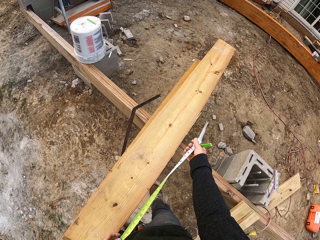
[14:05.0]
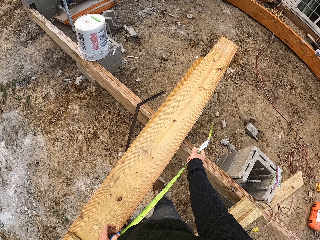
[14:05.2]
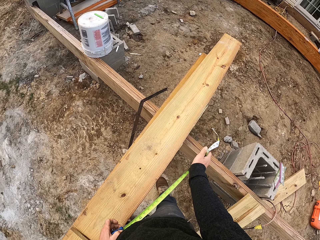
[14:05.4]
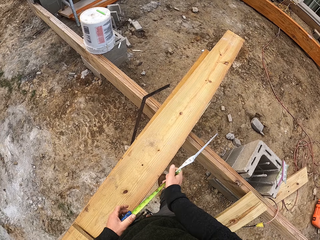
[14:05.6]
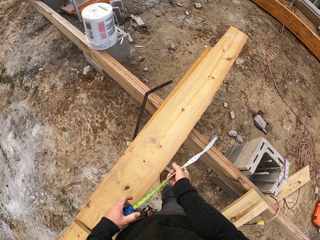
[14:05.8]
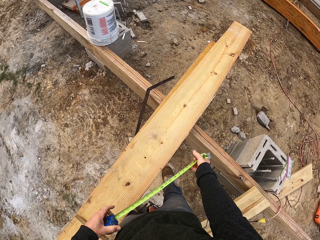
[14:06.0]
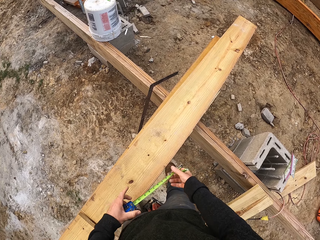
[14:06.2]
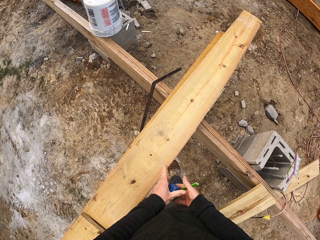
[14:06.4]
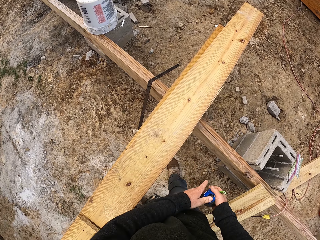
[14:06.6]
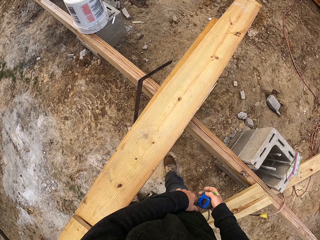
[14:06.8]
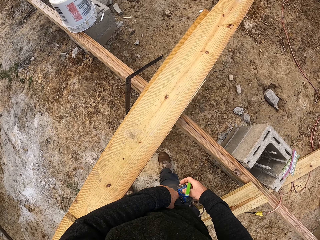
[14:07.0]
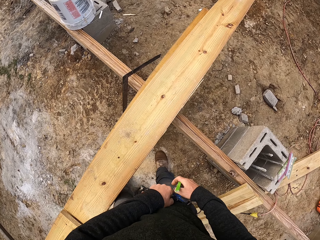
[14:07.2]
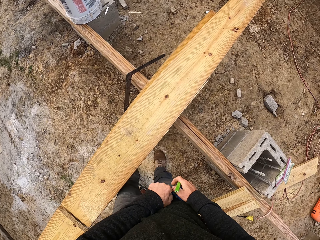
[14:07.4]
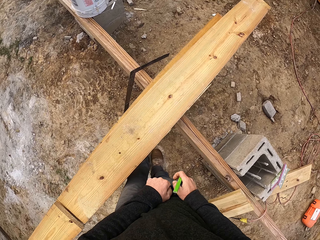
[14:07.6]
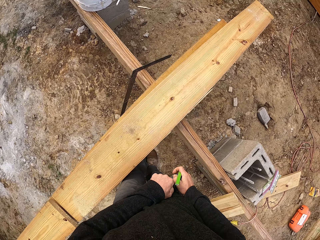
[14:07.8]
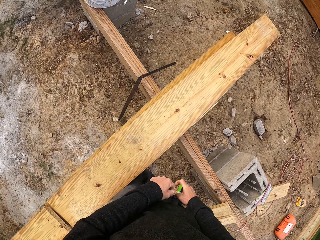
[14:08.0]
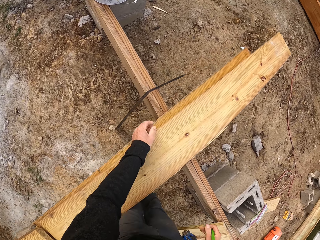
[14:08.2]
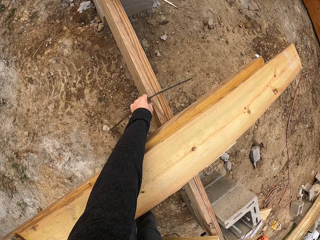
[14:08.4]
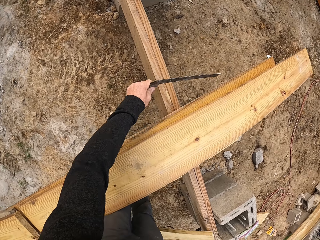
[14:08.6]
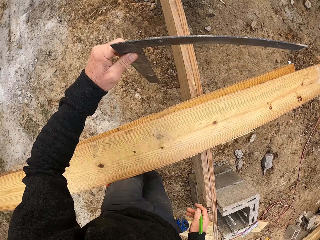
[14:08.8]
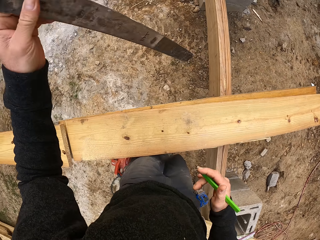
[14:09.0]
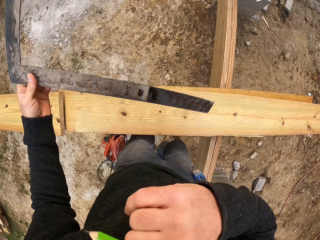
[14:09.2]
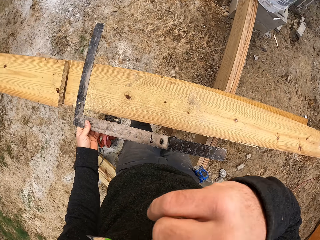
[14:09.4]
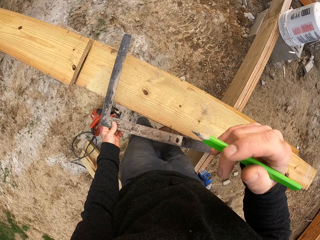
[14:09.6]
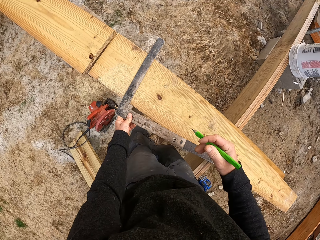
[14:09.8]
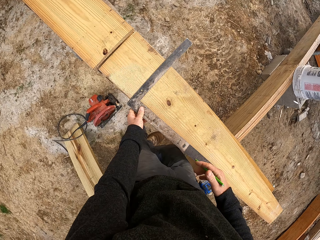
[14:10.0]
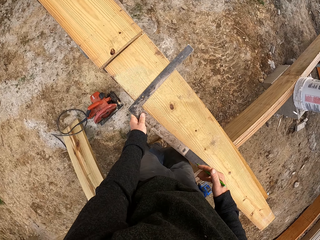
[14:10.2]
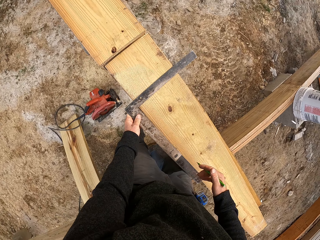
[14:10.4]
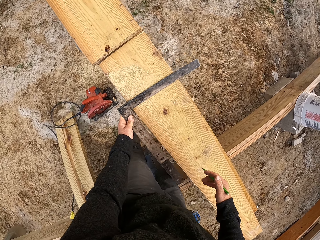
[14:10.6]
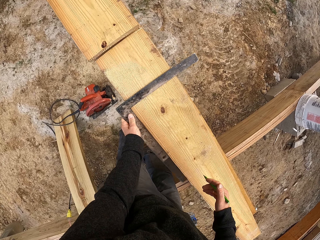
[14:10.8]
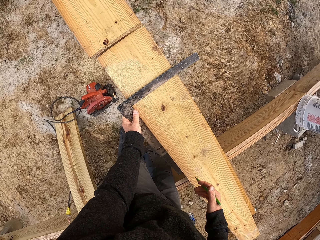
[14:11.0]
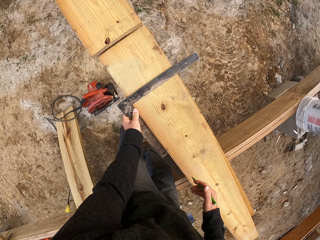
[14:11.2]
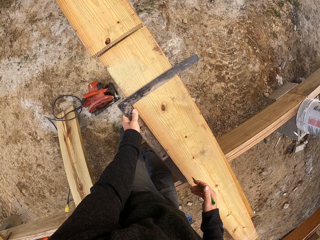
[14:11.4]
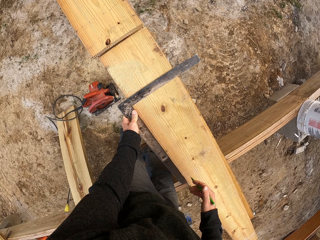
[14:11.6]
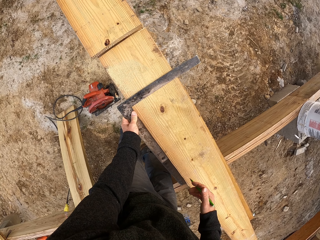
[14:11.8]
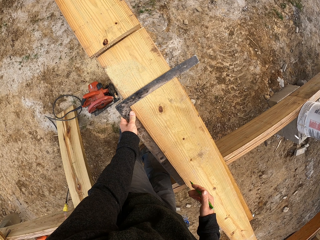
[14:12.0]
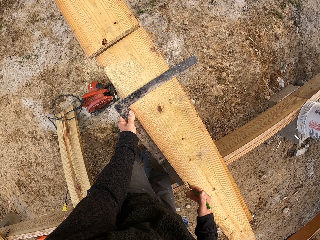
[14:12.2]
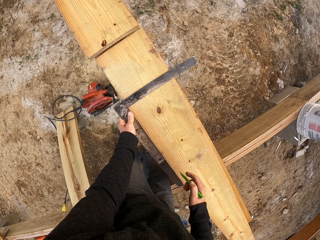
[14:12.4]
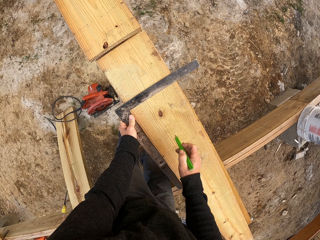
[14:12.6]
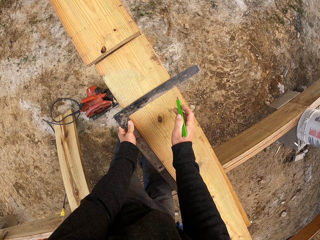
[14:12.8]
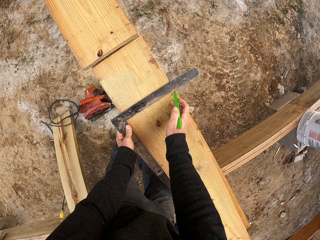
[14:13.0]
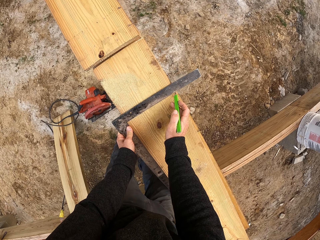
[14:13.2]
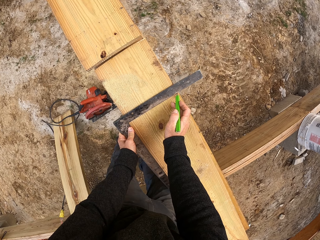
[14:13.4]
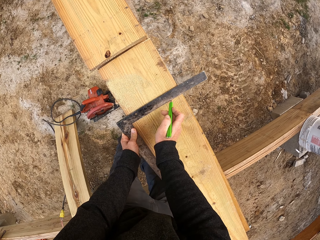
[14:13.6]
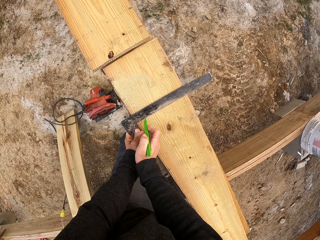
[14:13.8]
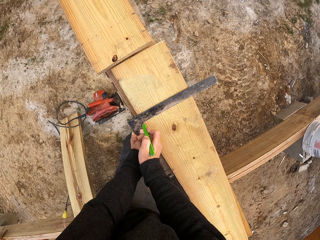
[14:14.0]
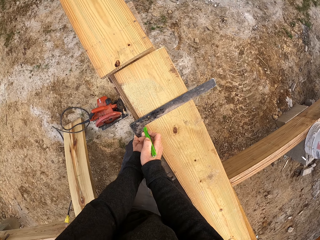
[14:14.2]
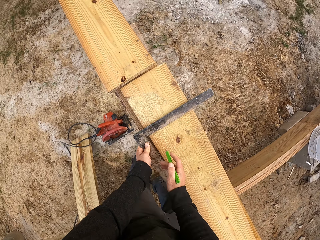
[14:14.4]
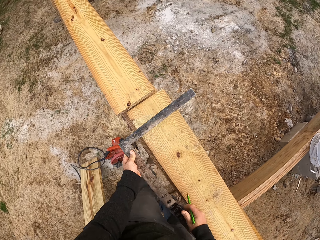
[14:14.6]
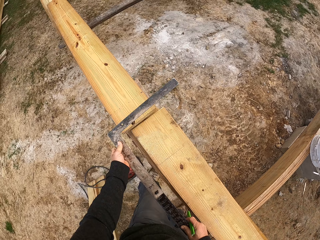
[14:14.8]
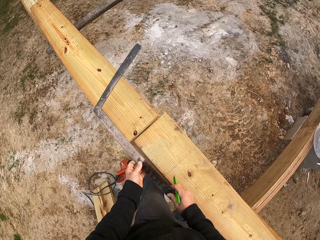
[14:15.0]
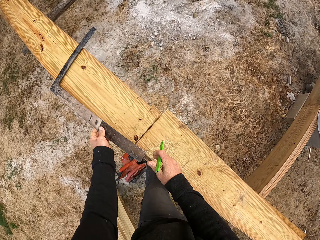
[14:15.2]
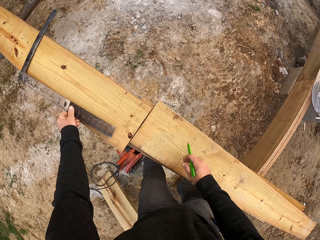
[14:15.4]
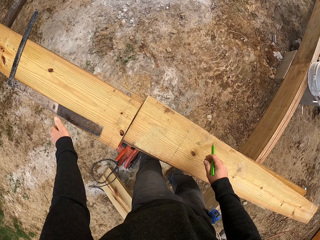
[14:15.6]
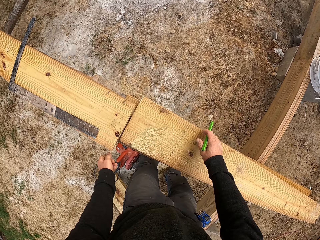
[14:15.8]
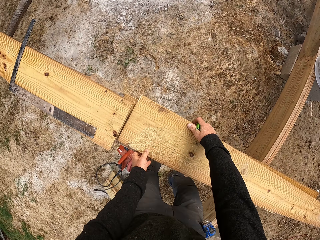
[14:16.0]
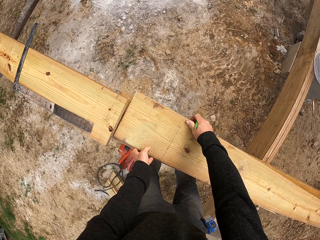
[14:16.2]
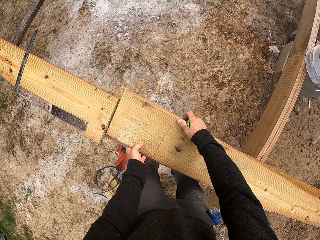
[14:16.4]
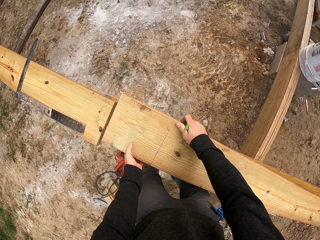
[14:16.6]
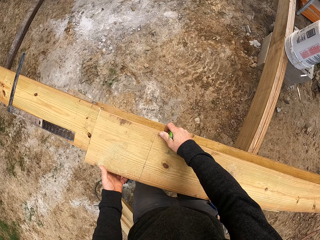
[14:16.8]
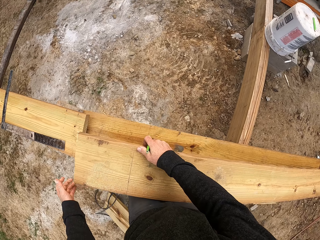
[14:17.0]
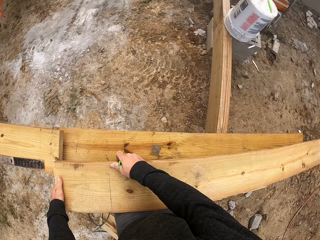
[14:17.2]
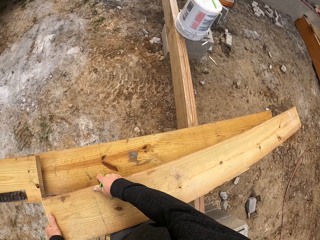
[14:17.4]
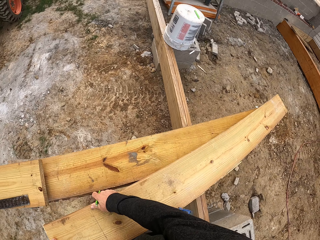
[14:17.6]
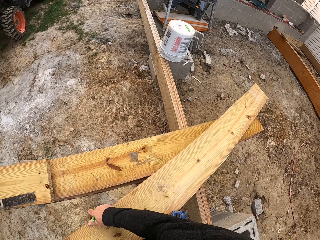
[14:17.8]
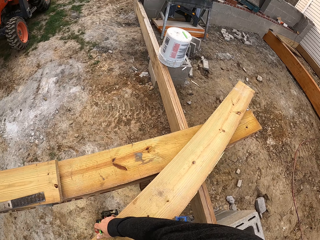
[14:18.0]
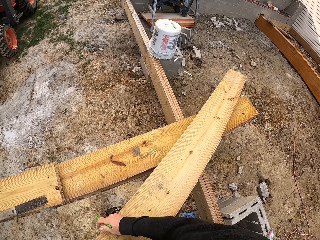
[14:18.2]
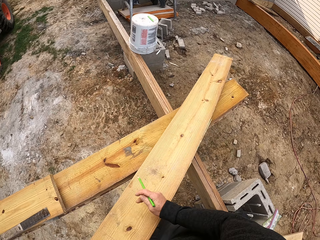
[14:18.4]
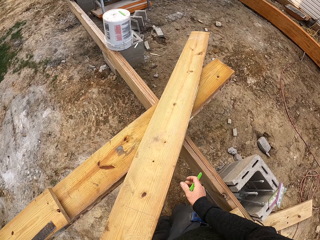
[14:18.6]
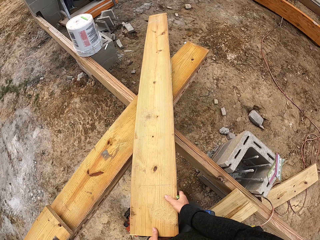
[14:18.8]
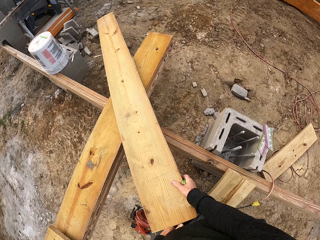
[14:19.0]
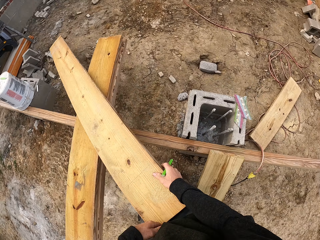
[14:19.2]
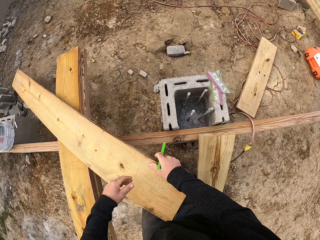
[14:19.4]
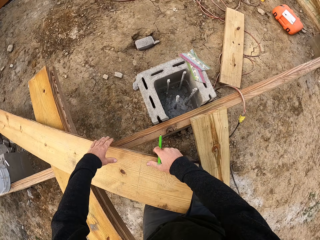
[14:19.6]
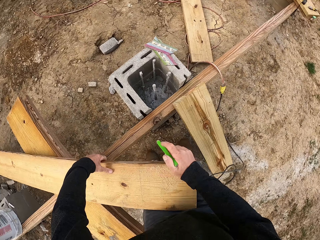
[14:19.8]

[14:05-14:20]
The camera wearer closes the tape measure. They put the tape measure in the pocket. They take an L ruler. They move a hand. They put the ruler on the piece of wood. They draw a line on the piece of wood. They put the ruler on the other wood. They move the wood and turn a piece of wood.

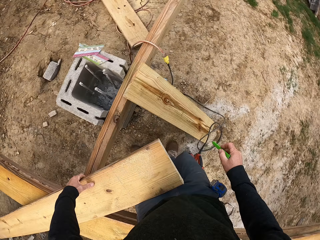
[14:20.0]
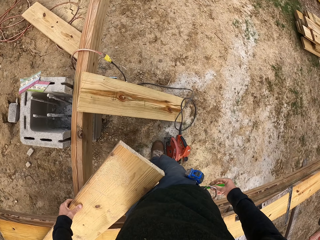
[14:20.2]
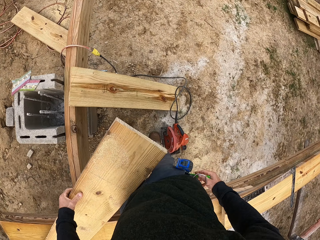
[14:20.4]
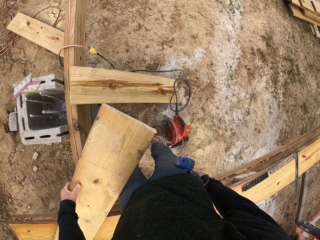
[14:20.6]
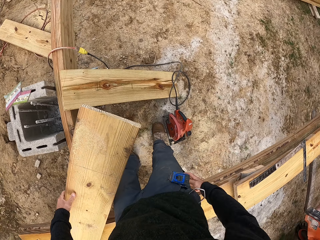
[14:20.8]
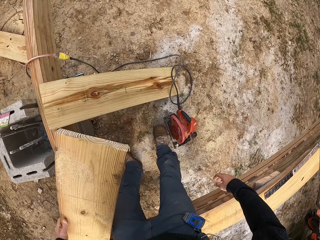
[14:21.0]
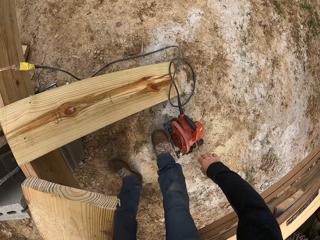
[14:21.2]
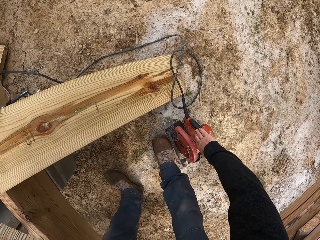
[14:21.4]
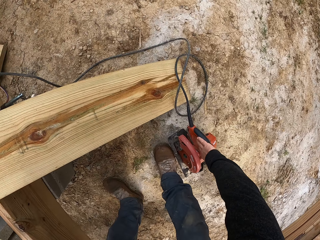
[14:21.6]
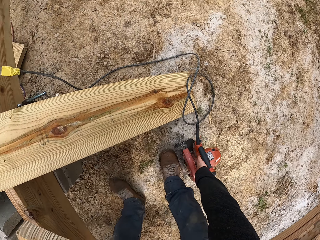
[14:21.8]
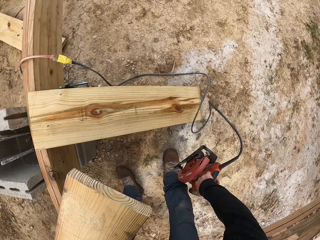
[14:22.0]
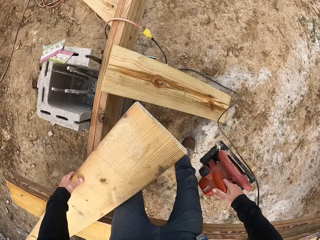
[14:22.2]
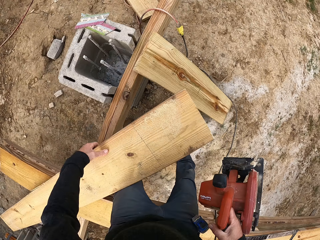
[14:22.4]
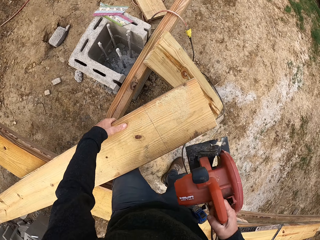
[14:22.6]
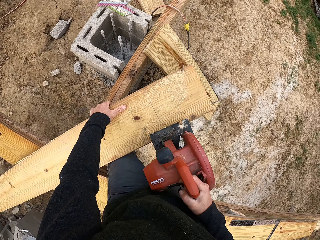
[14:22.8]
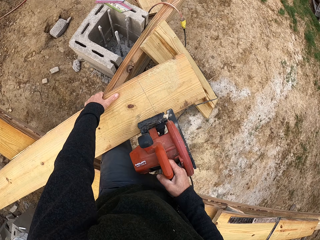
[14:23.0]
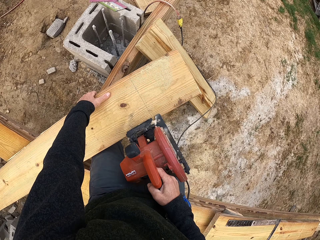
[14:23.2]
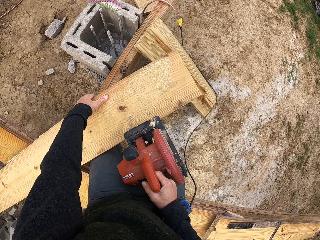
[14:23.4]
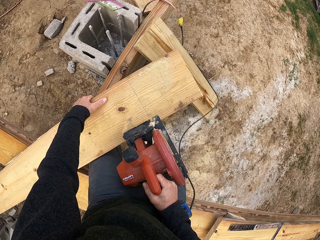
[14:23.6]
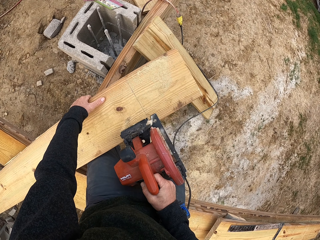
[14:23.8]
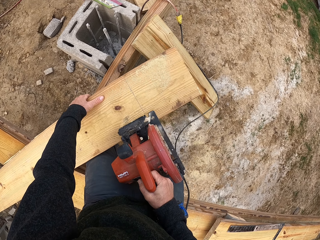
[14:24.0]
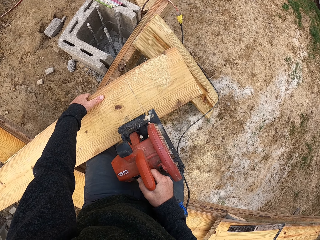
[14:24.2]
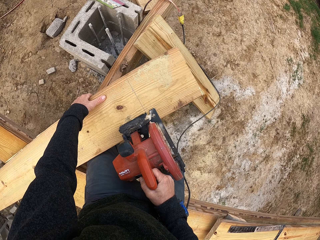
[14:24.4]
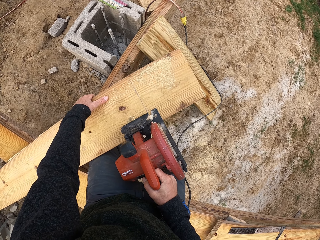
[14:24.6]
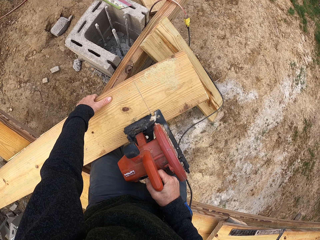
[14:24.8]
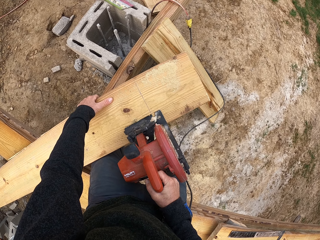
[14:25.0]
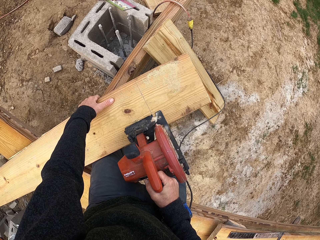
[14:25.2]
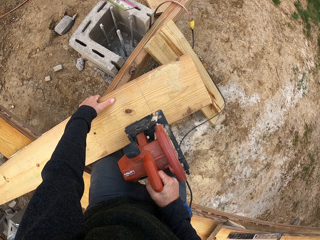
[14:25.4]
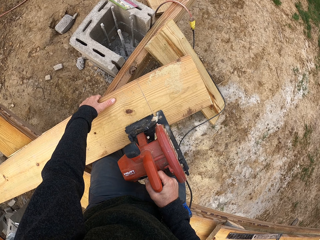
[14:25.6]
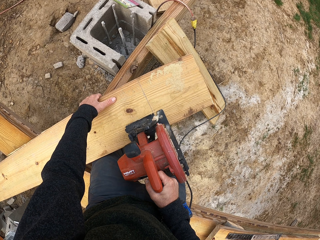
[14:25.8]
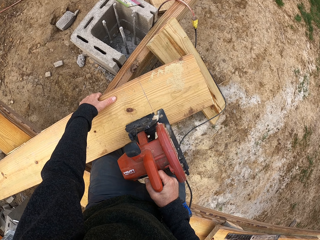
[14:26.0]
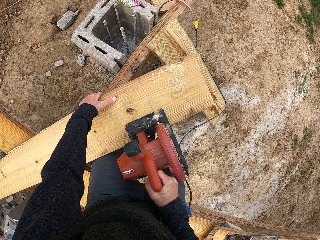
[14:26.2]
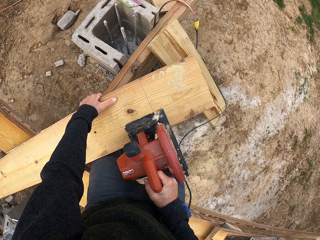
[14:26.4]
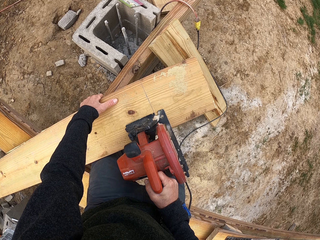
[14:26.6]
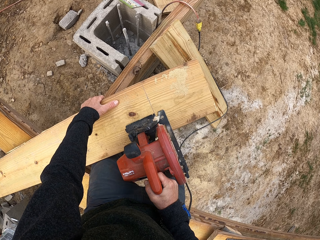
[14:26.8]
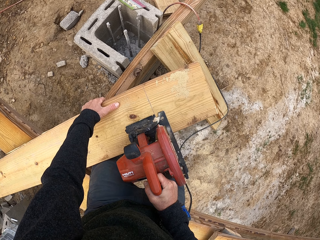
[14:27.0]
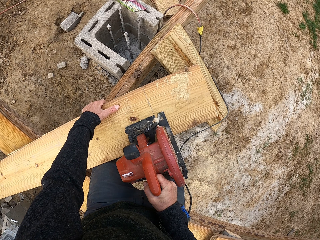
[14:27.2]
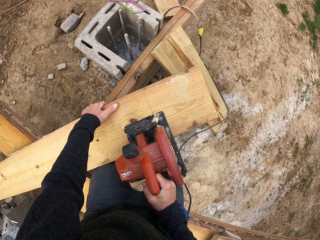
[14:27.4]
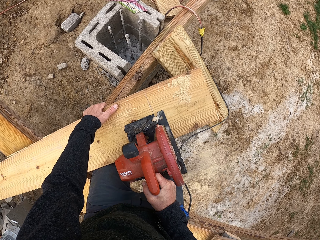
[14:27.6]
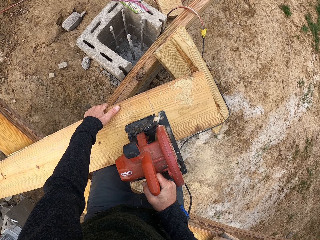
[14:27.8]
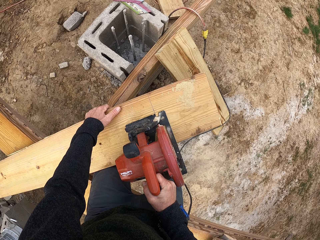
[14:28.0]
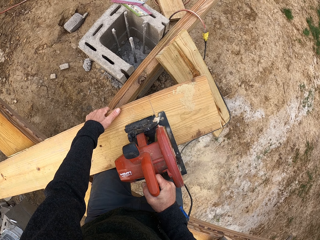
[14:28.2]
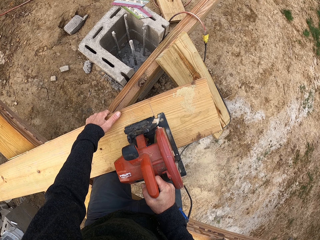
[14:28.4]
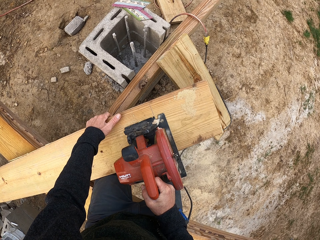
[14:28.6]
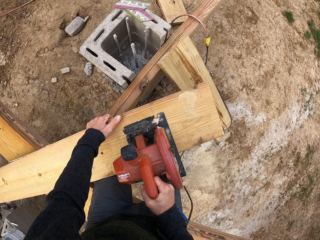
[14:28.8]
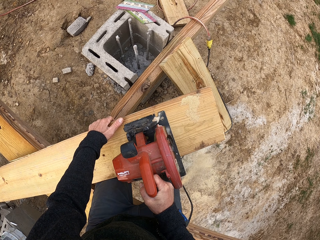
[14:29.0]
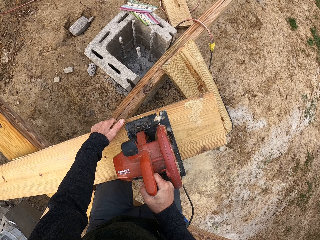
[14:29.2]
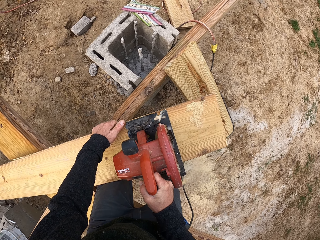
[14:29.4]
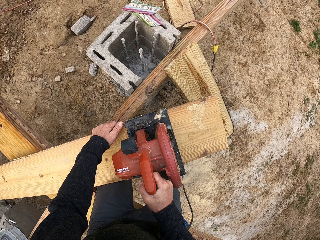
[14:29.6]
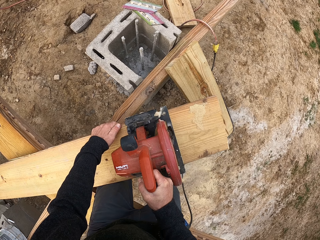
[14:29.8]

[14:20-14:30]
The camera wearer puts the pencil in the pocket. They pick up the wood cutter from the ground. They cut the piece of wood with the wood cutting machine.
